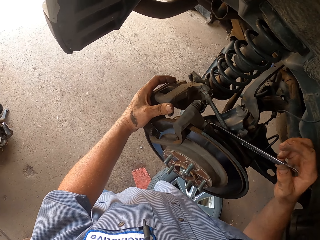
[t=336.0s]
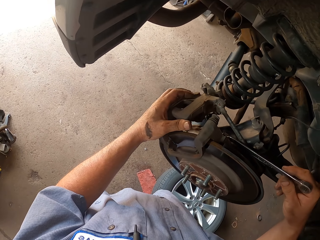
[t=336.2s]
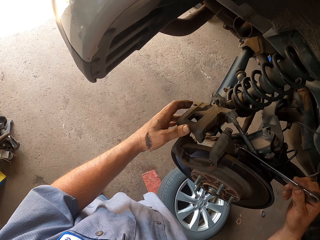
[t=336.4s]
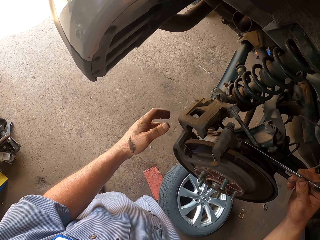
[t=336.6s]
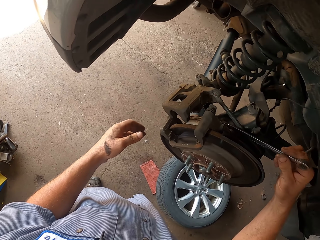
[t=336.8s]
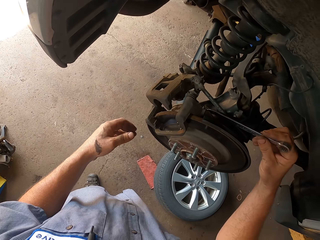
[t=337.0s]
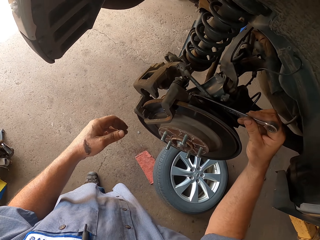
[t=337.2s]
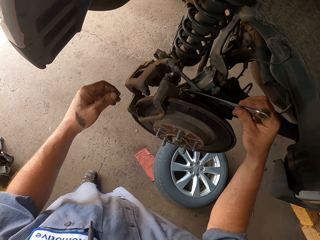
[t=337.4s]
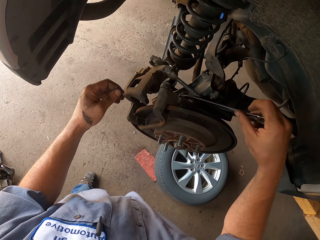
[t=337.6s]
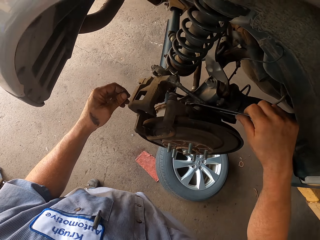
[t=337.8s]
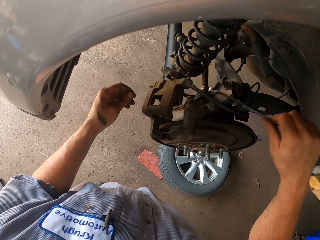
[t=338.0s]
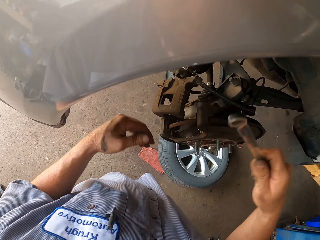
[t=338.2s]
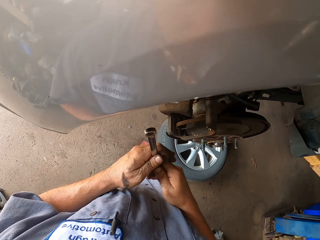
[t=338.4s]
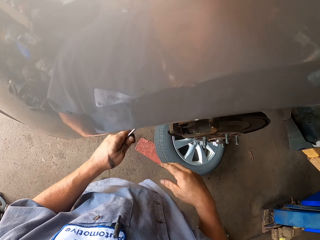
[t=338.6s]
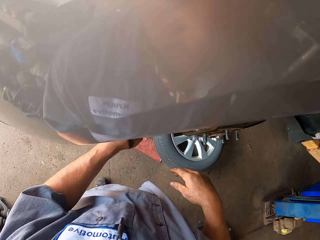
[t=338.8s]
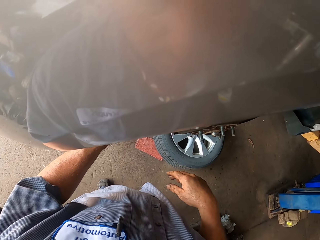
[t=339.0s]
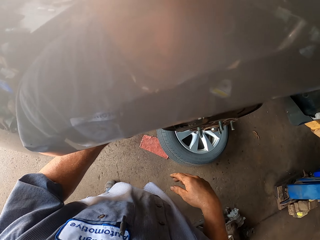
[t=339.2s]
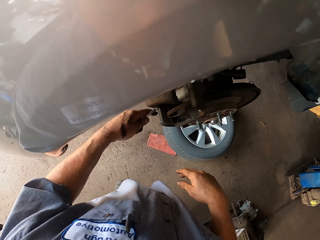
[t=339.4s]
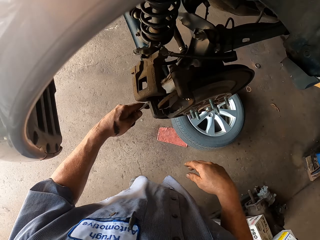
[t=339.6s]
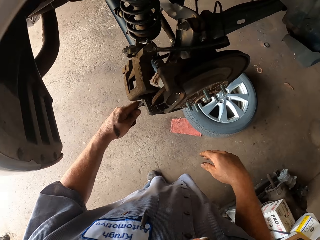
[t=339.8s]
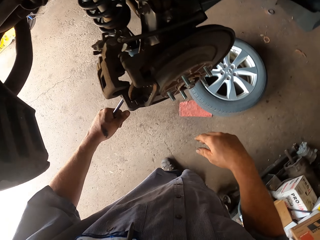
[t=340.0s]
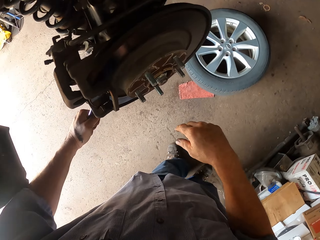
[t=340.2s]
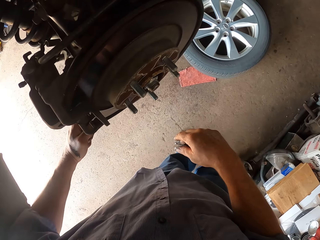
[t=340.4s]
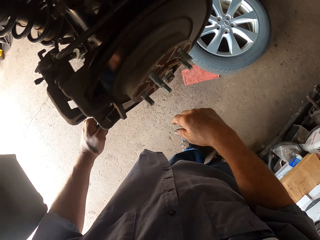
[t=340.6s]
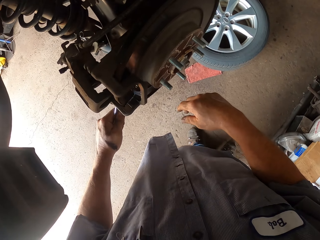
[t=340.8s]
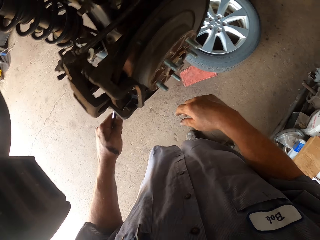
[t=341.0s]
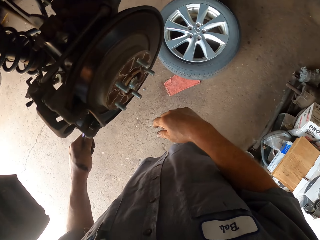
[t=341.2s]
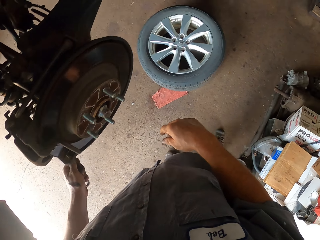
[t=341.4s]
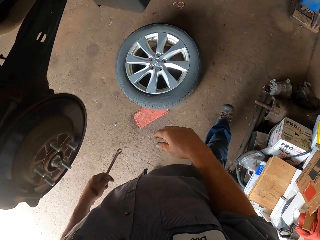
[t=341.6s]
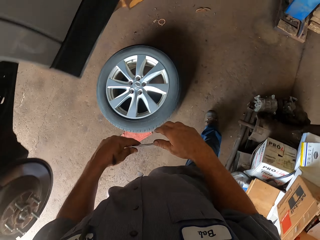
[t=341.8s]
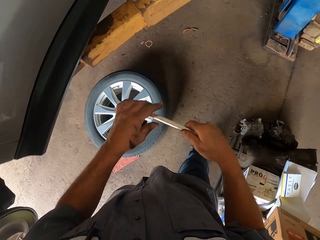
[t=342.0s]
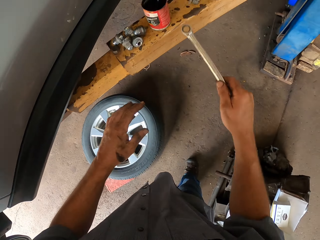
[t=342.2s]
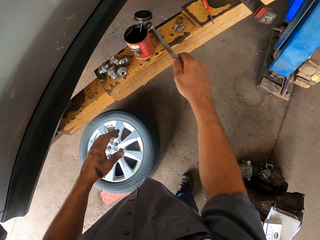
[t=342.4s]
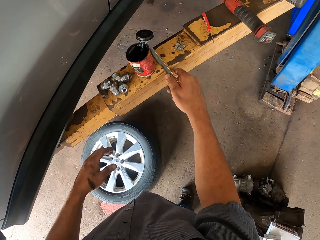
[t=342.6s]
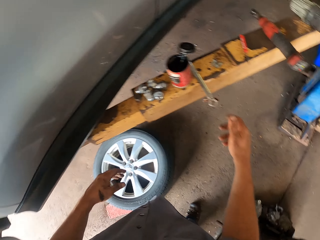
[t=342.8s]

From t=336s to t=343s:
The camera wearer loosens the nuts on the hub wheel.

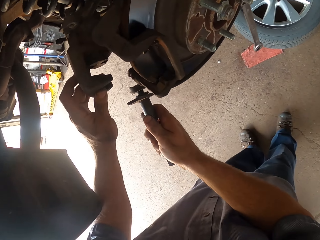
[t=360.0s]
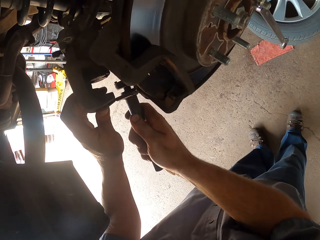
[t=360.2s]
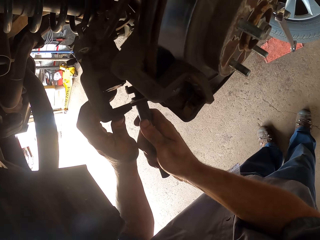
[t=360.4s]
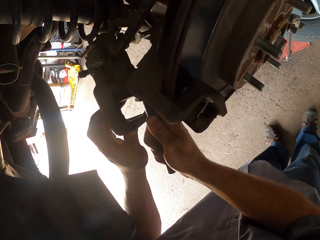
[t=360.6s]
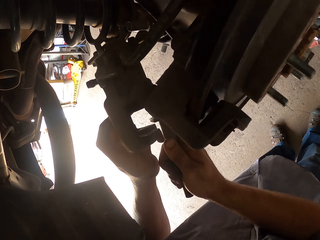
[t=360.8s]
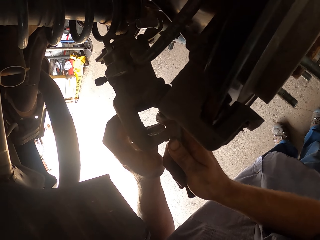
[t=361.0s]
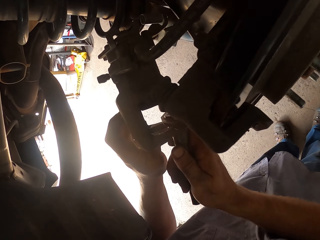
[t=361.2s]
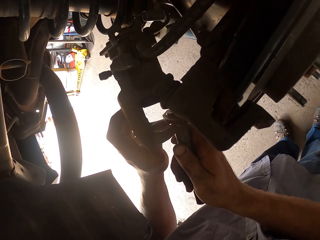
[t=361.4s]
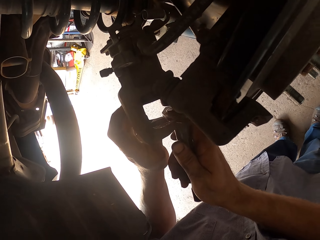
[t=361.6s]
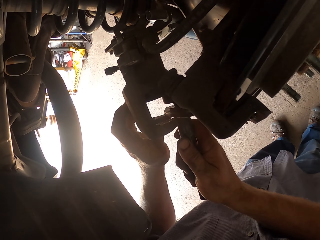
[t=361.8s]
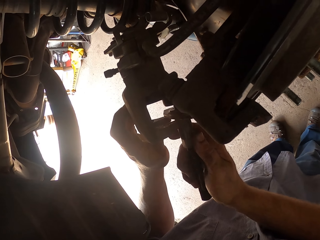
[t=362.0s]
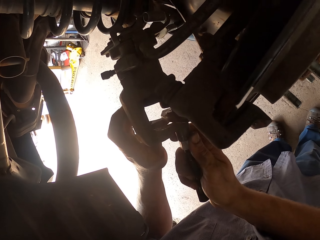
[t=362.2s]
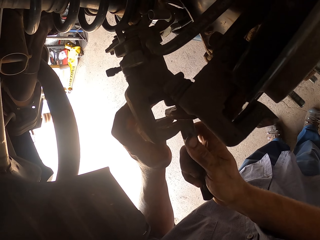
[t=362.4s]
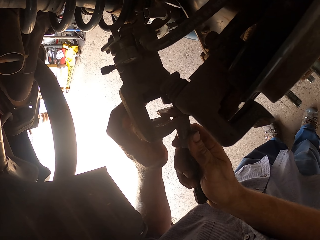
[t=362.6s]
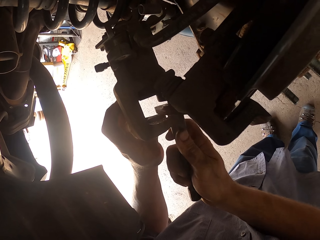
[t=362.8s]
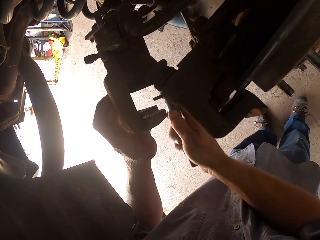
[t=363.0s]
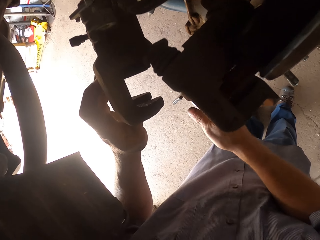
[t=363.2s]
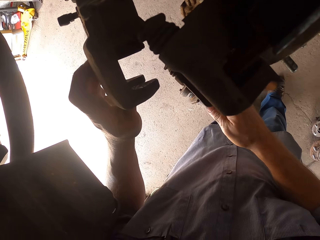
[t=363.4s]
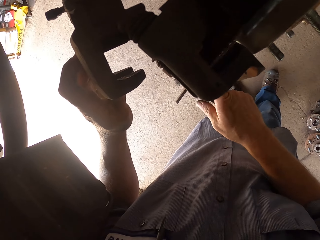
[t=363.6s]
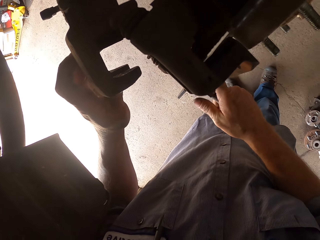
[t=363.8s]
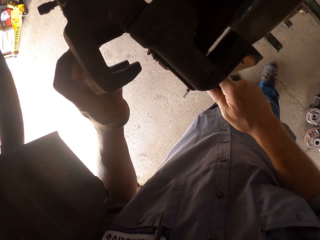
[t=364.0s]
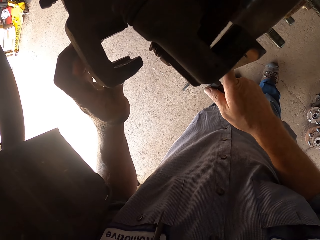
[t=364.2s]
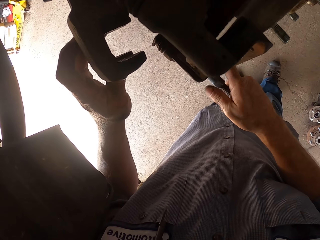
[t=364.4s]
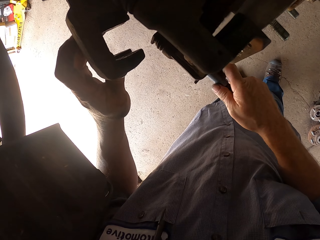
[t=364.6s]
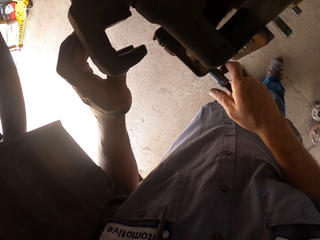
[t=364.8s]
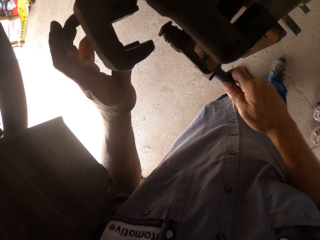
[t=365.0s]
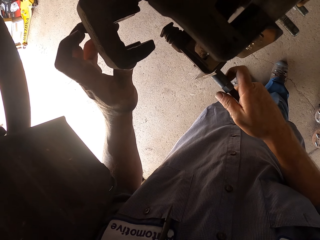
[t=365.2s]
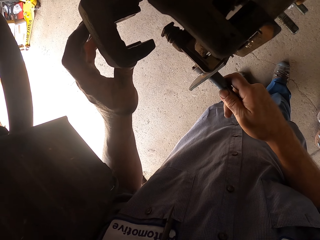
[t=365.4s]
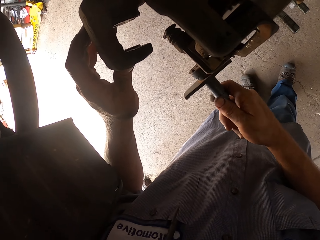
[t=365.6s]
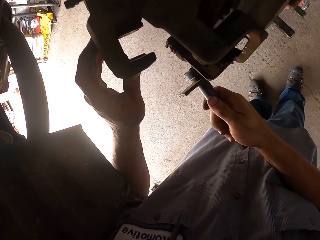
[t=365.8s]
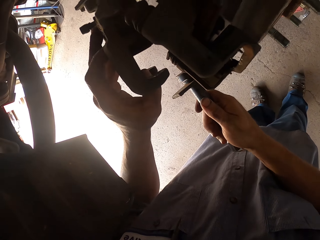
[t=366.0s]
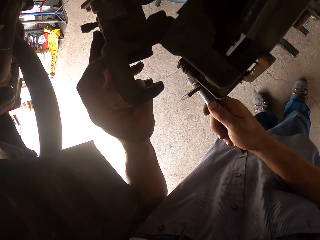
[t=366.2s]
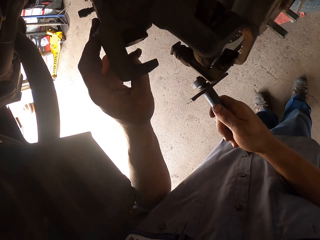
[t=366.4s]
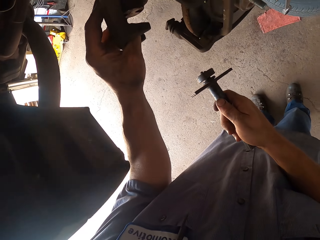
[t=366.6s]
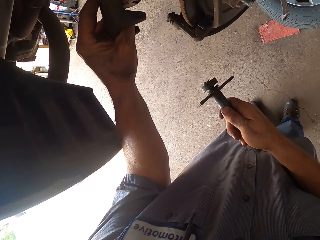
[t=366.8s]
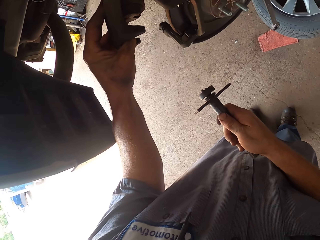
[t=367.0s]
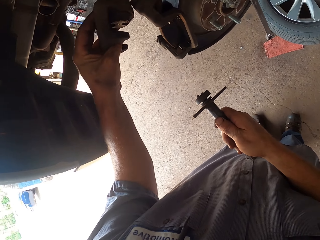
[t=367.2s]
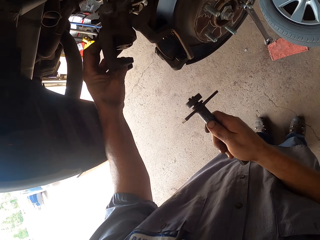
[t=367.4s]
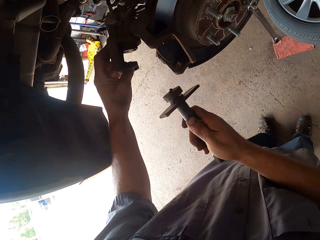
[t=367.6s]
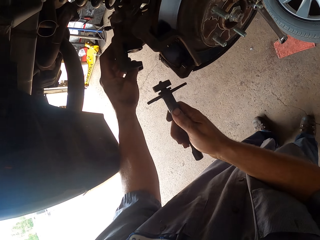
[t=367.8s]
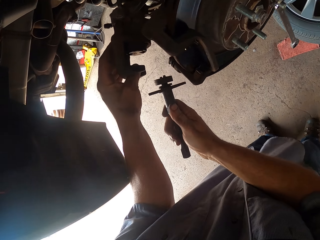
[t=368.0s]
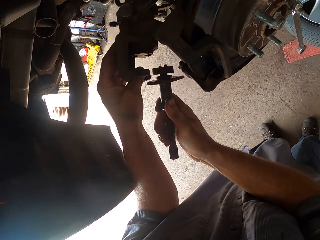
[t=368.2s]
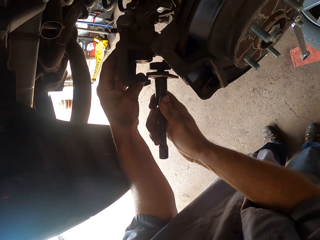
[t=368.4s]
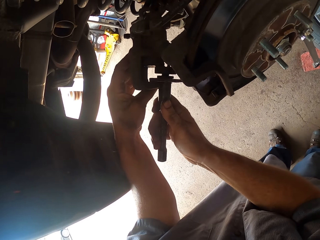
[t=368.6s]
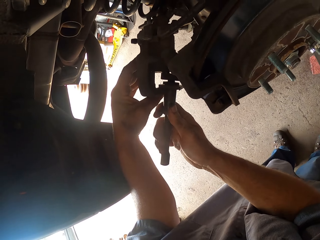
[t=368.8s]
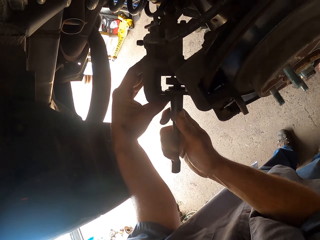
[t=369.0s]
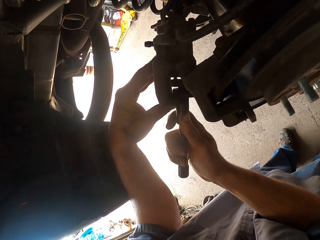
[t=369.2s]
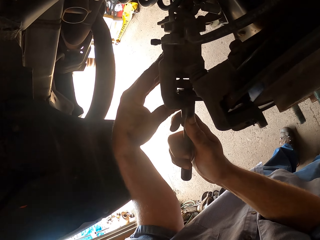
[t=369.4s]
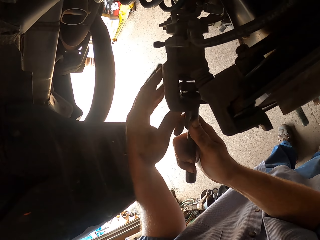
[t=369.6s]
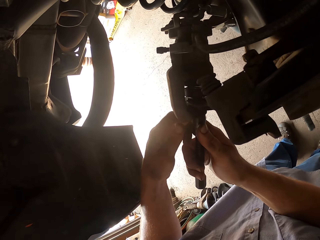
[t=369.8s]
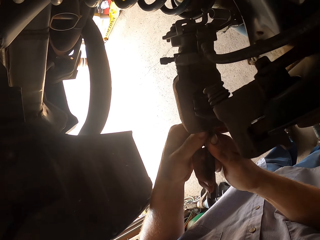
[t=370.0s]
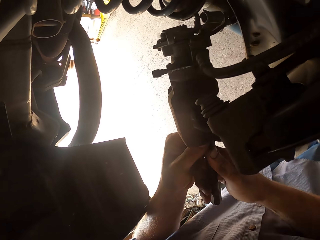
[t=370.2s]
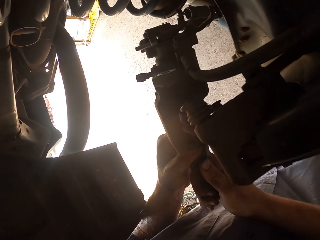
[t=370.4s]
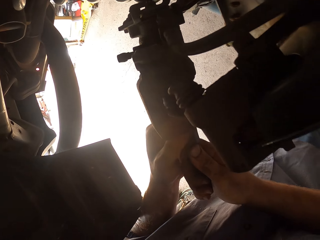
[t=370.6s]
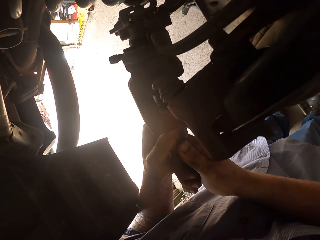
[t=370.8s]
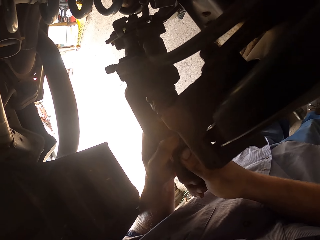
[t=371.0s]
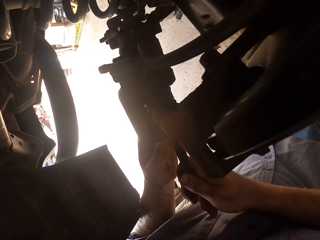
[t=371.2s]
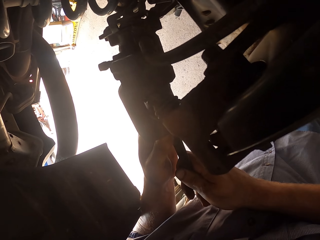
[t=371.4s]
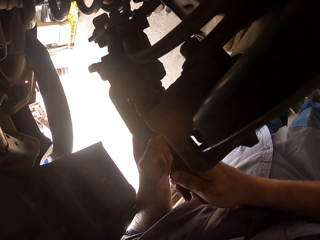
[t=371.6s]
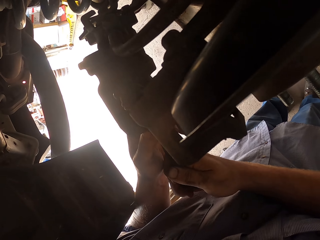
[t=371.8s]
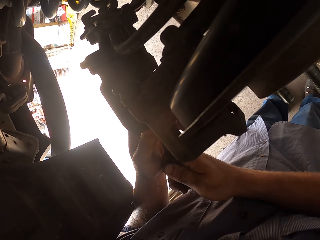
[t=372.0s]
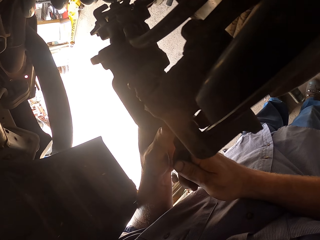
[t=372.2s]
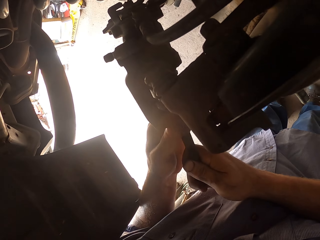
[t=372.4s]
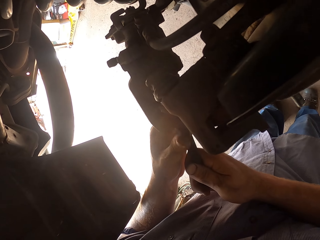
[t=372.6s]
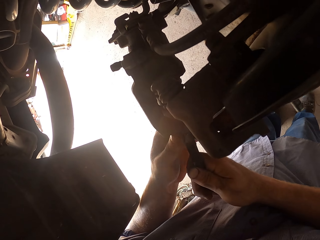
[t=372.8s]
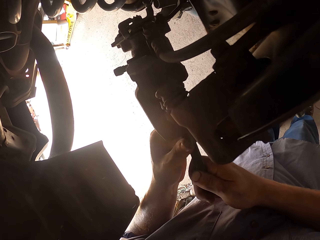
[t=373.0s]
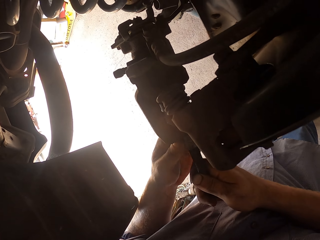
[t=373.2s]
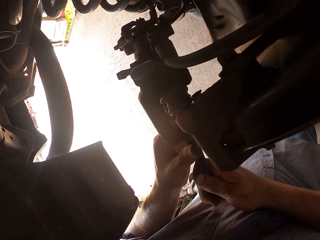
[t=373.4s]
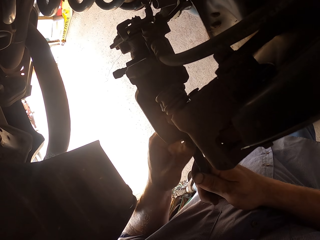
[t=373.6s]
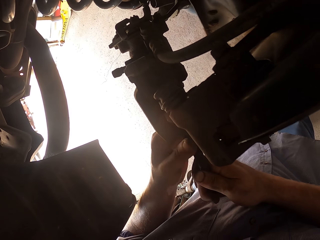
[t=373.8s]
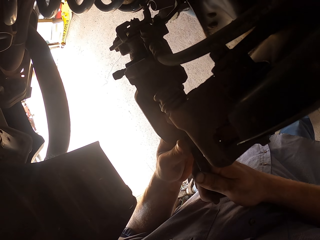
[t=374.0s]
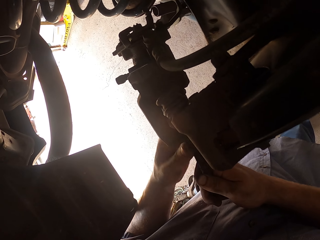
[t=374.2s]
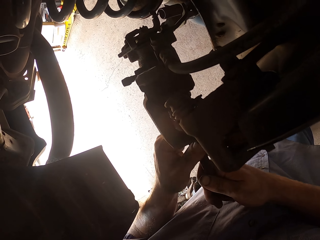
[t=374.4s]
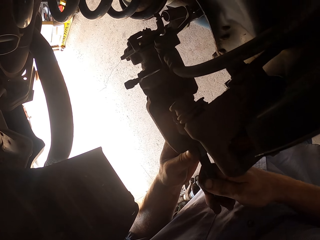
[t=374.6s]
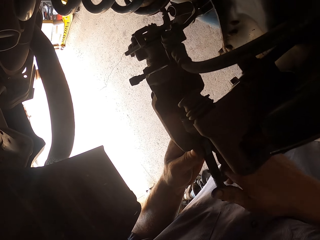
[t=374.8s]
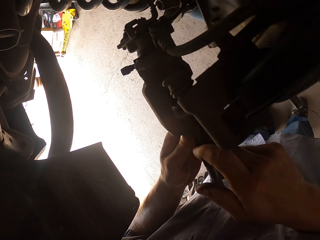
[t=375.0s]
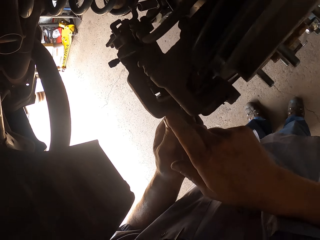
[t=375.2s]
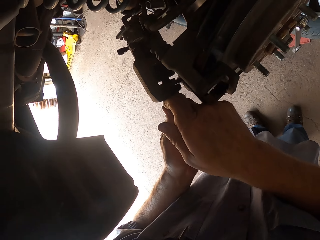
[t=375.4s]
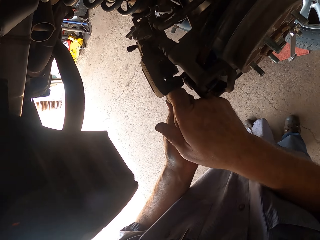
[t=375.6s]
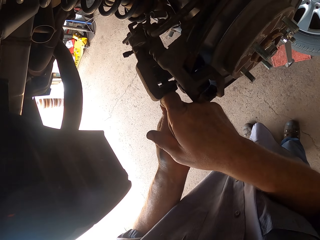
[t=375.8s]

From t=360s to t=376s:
The camera wearer fixes the hub wheel. They fix the tire.
